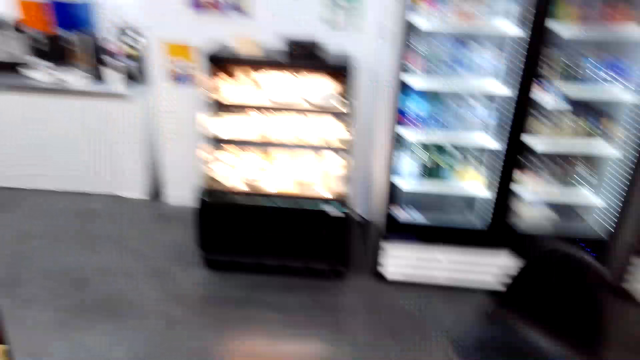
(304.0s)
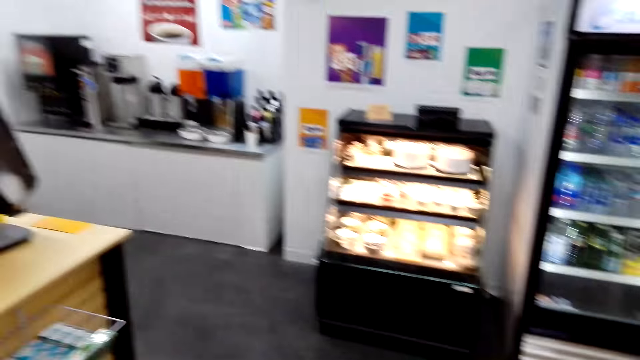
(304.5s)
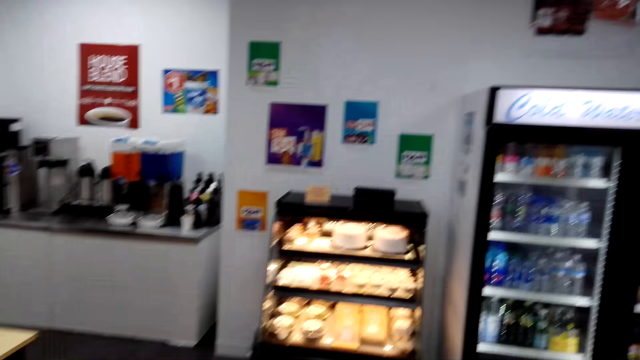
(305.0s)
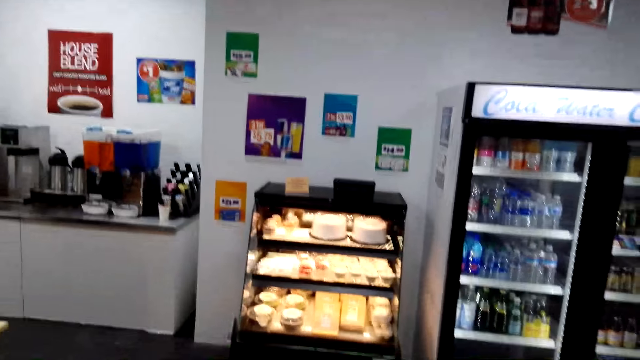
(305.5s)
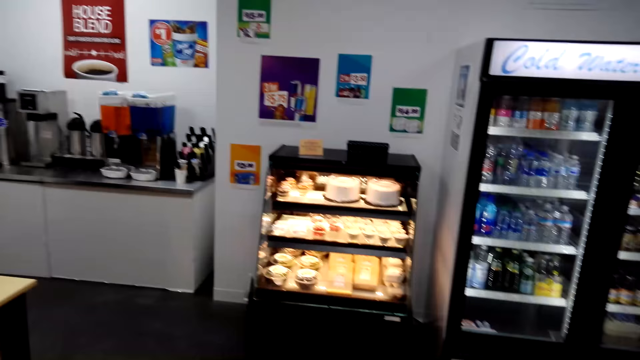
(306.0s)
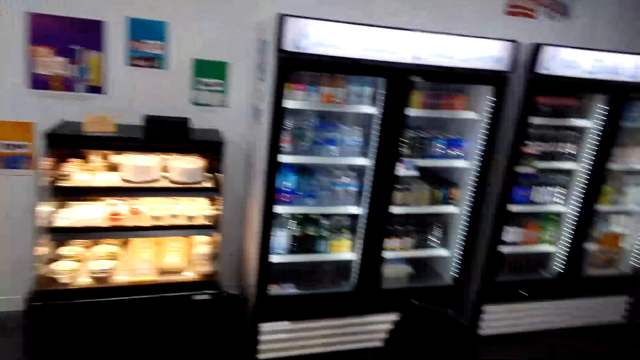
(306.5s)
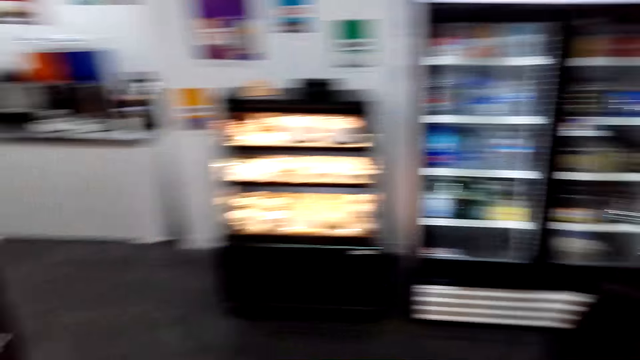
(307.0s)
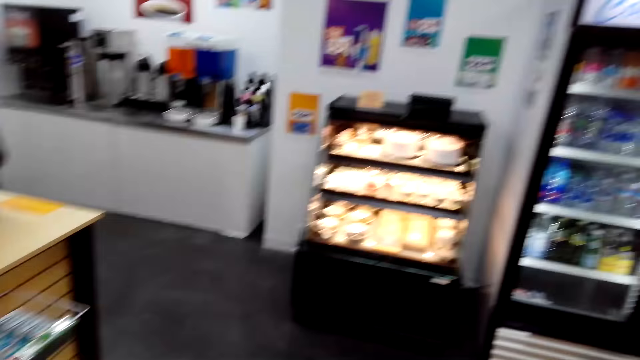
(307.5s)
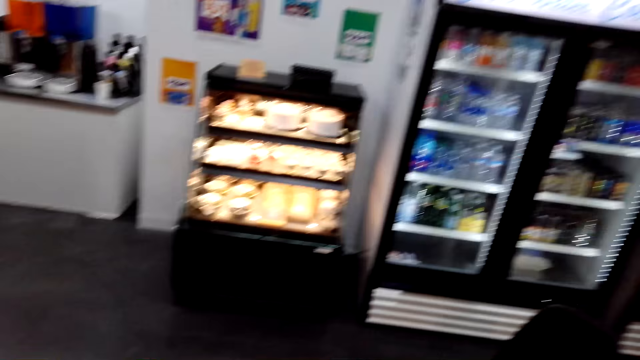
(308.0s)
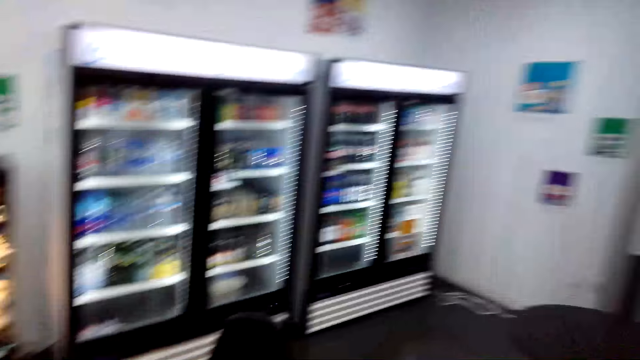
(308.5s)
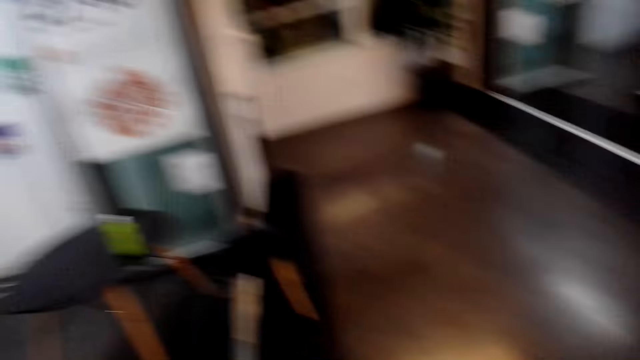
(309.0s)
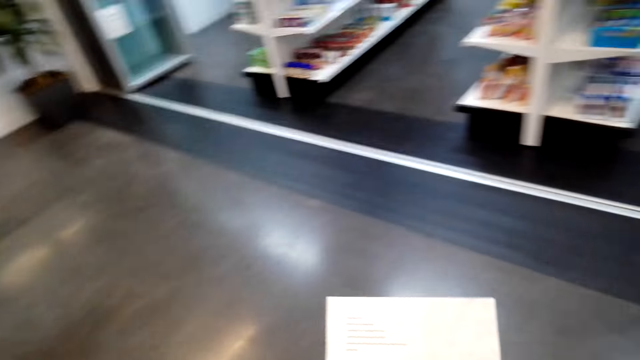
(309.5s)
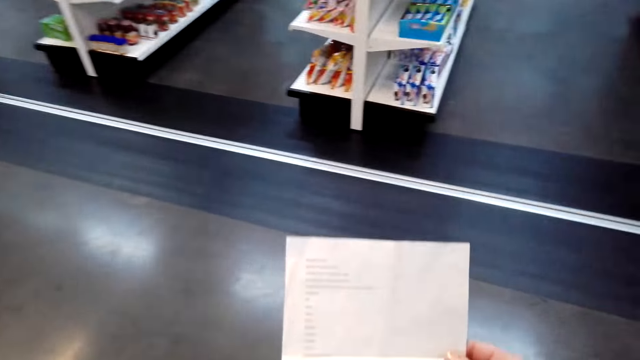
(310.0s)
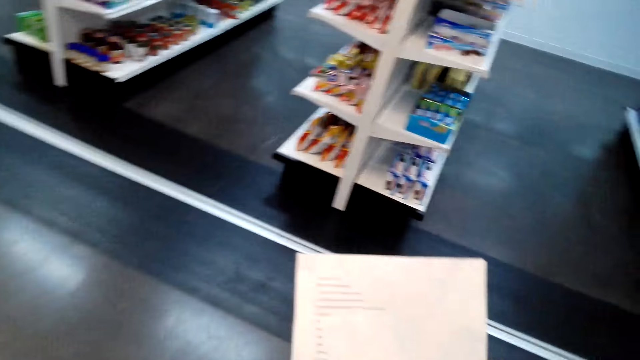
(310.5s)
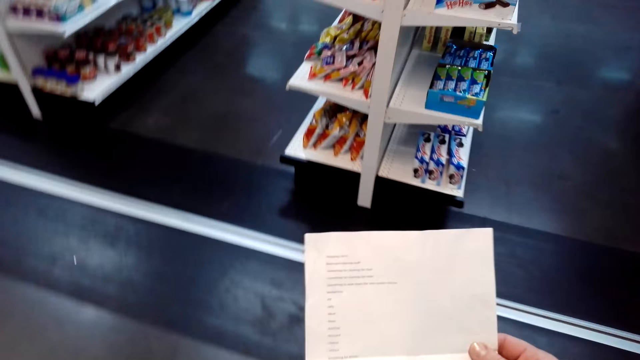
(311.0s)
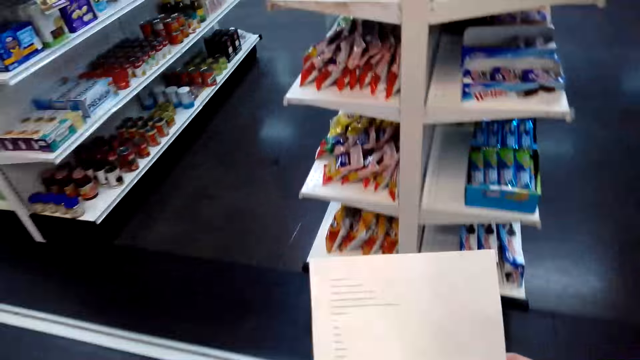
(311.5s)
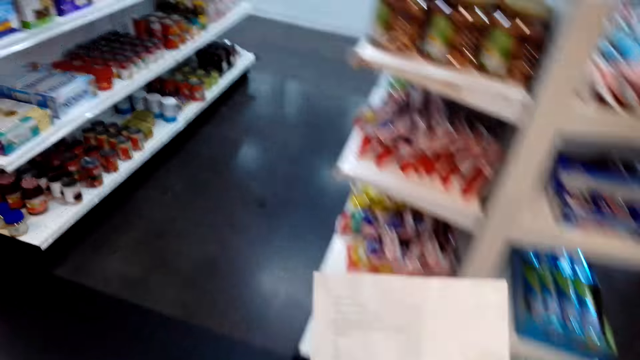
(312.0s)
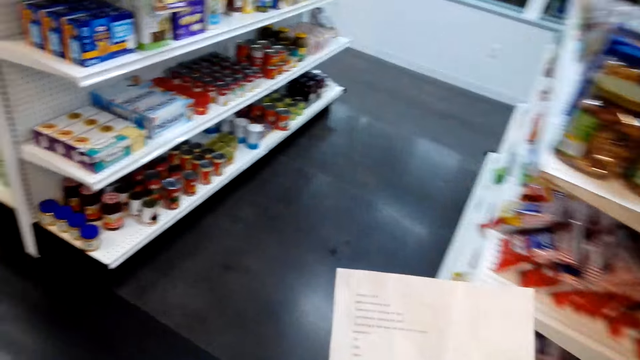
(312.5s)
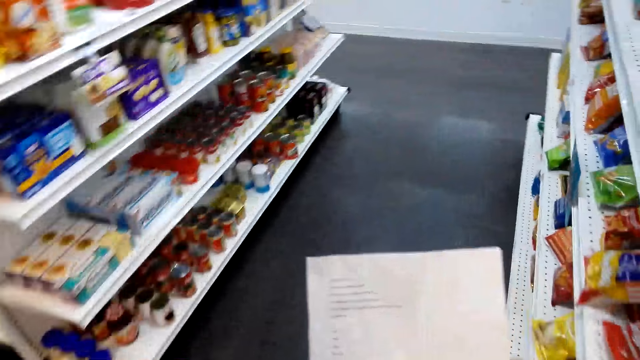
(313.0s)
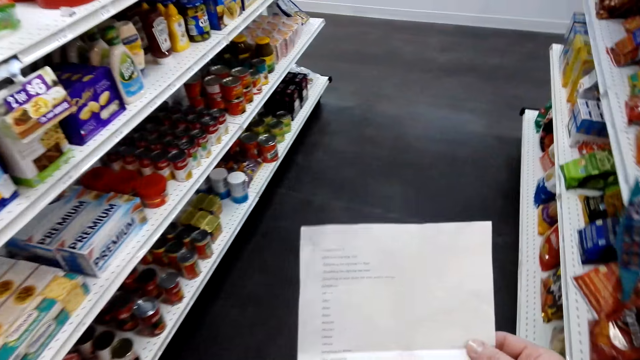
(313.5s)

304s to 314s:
The camera wearer looks around the shop. They check the shopping list.

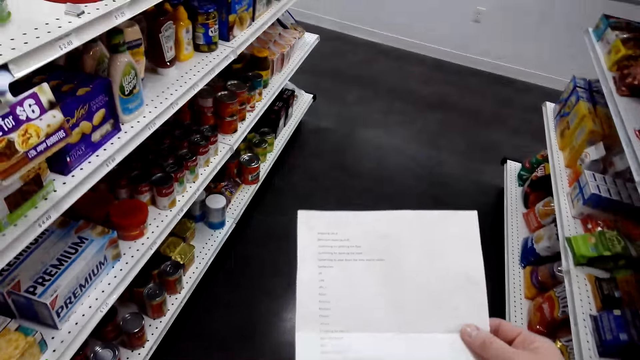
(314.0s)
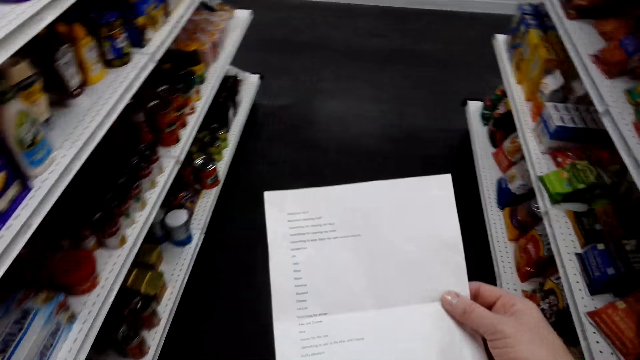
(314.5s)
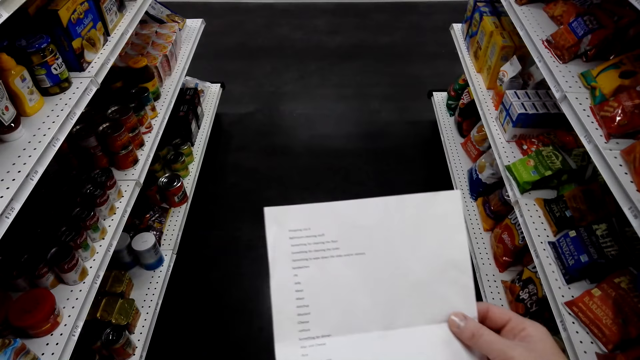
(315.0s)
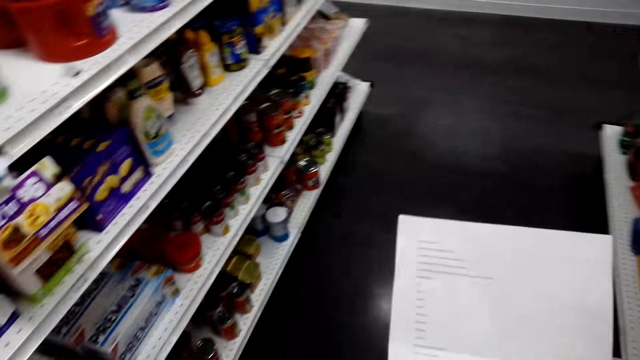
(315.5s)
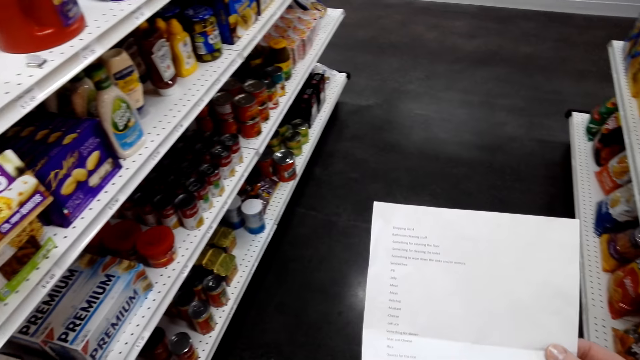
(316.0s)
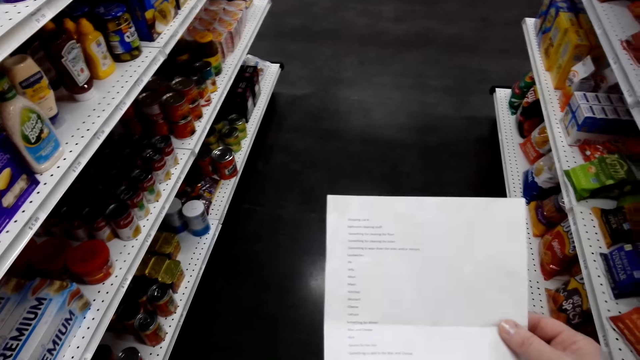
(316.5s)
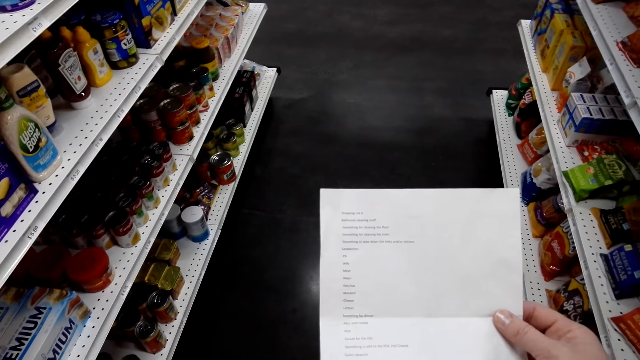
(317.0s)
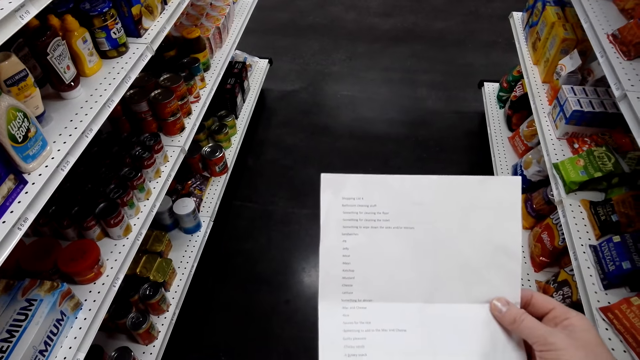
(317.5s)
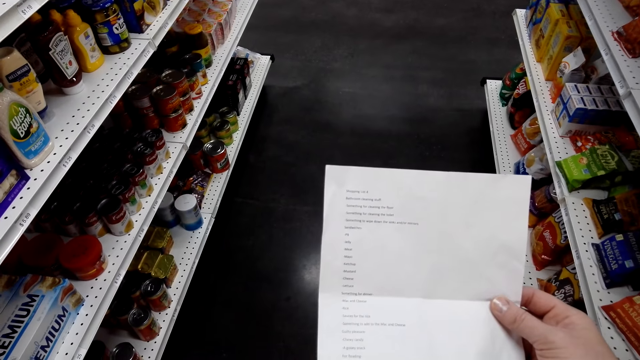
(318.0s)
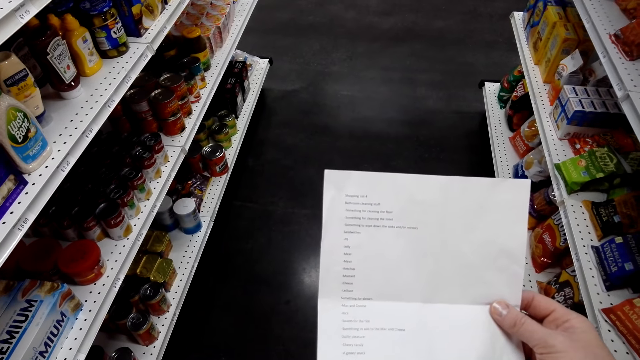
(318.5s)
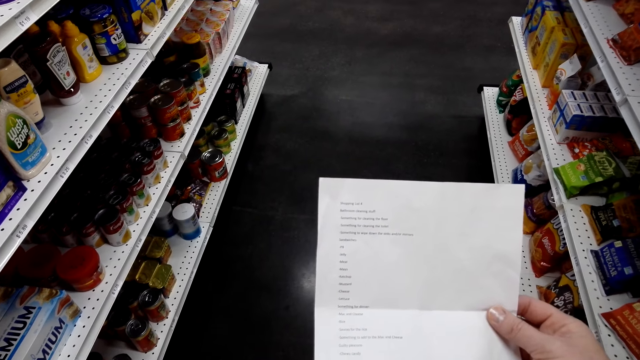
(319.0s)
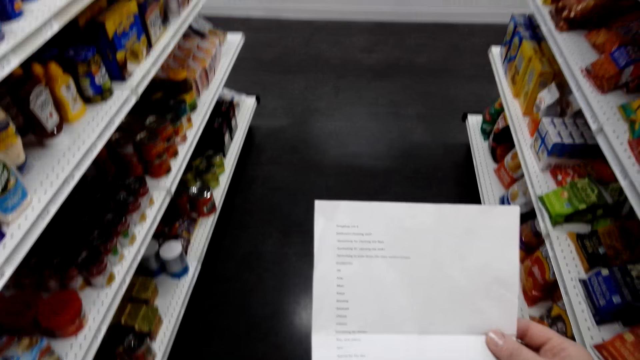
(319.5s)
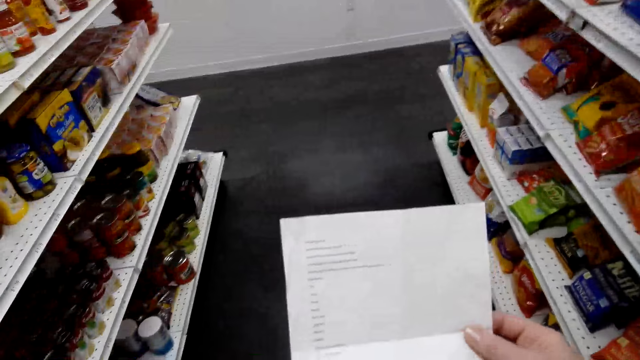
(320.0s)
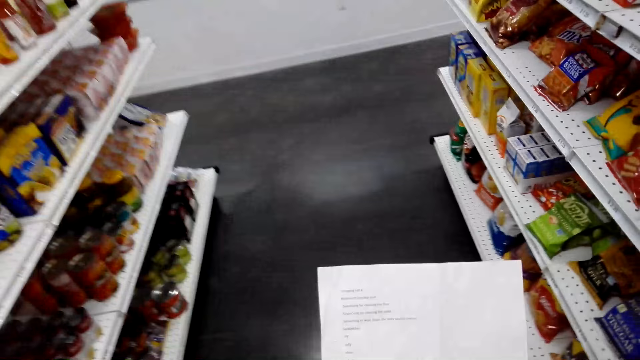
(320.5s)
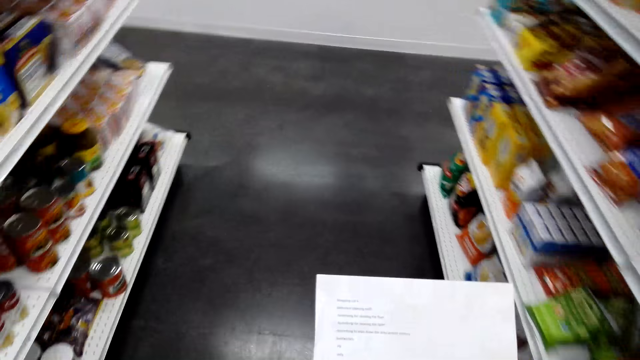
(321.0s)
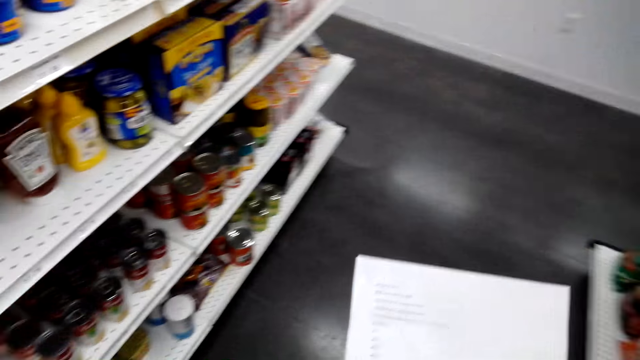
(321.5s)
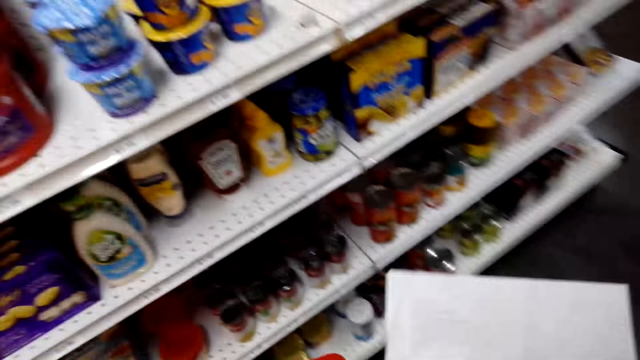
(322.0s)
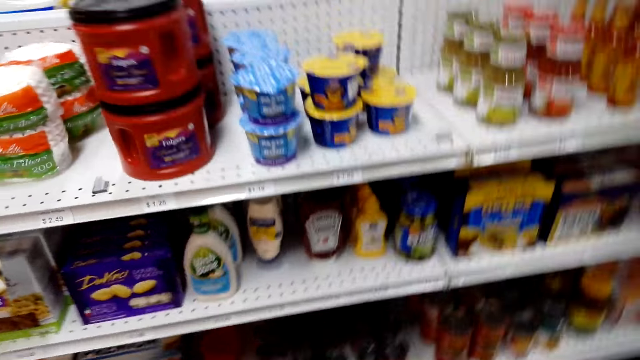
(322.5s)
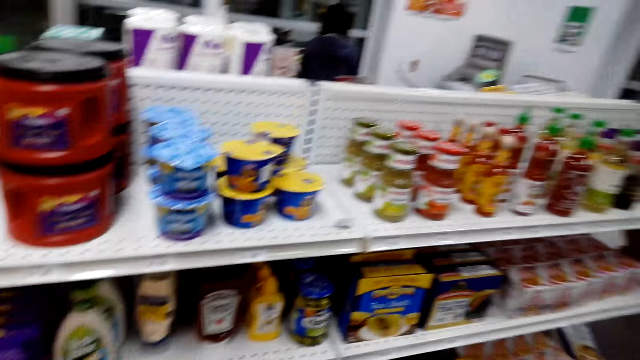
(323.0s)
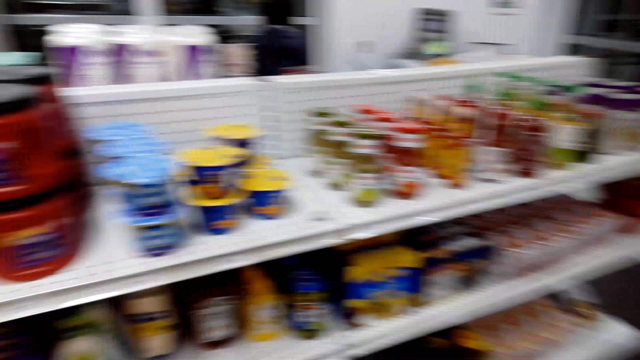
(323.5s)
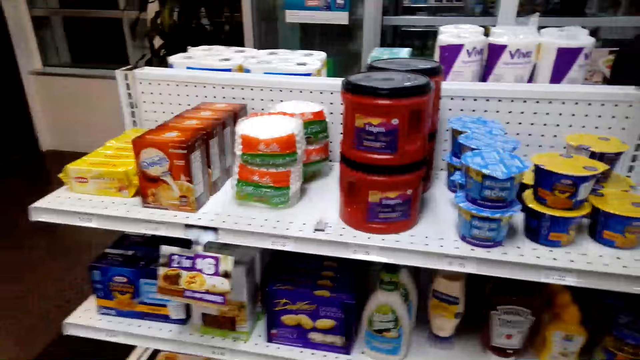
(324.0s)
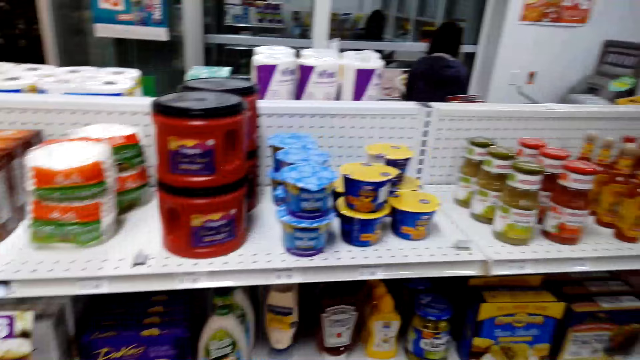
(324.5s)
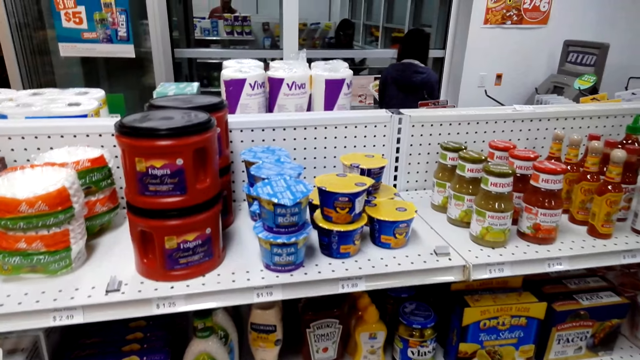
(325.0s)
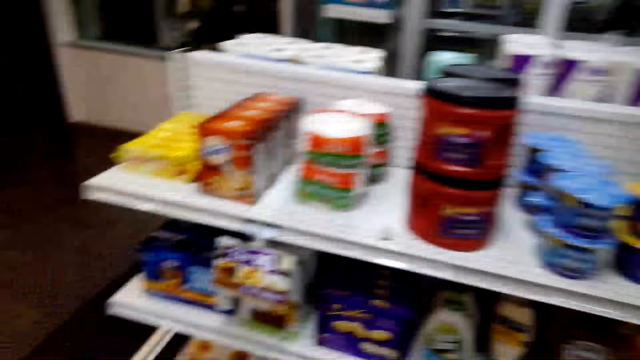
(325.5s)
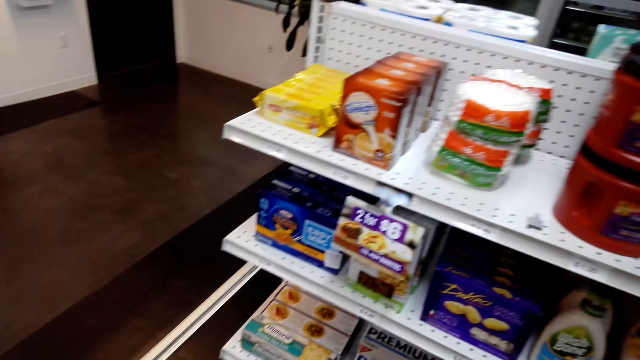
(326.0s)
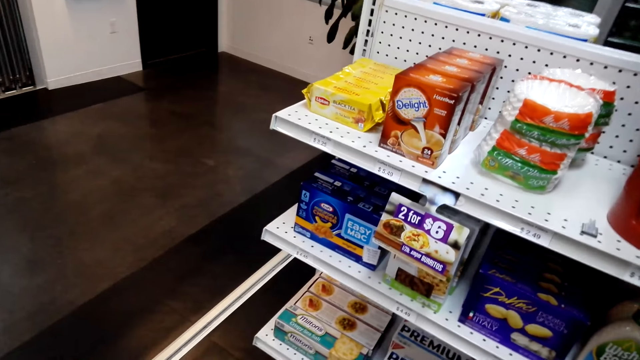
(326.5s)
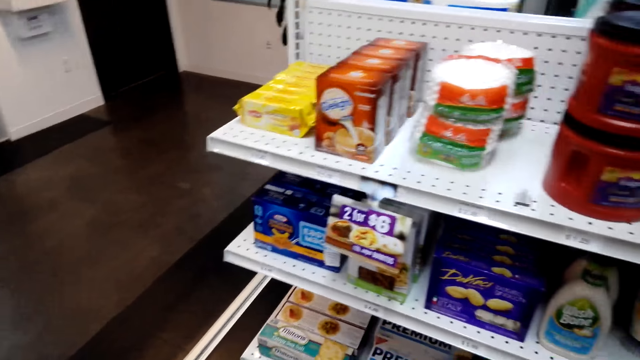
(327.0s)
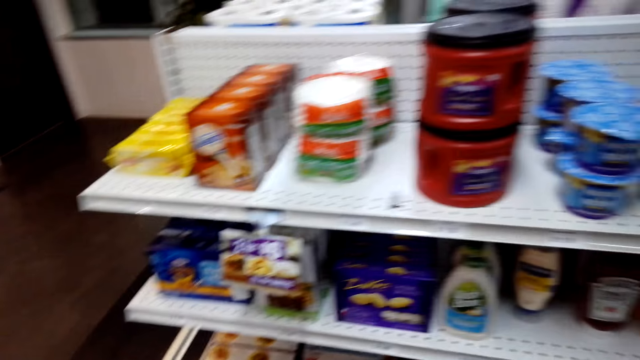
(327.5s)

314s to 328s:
The camera wearer looks at the paper. They walk across the store. They look around the shop shelves.
